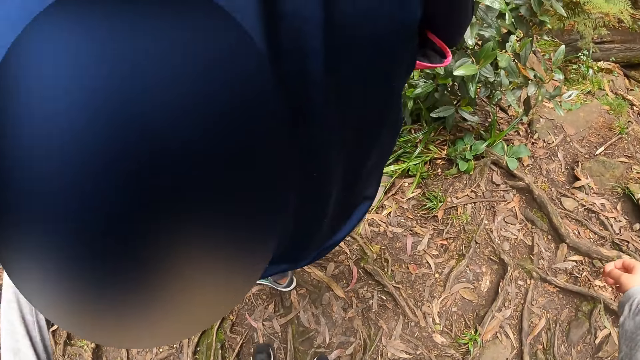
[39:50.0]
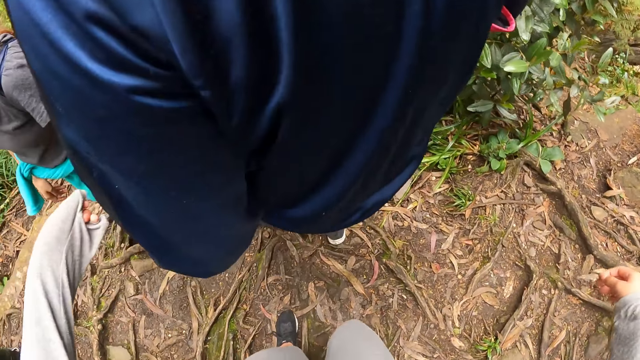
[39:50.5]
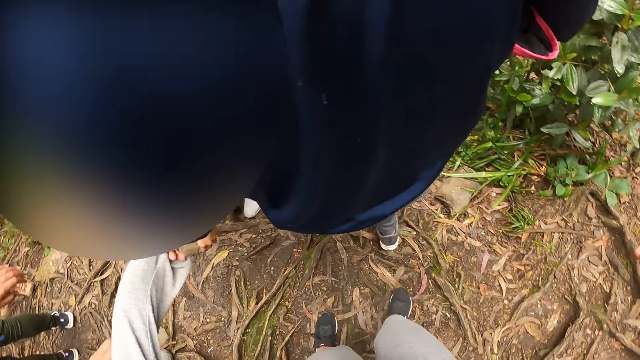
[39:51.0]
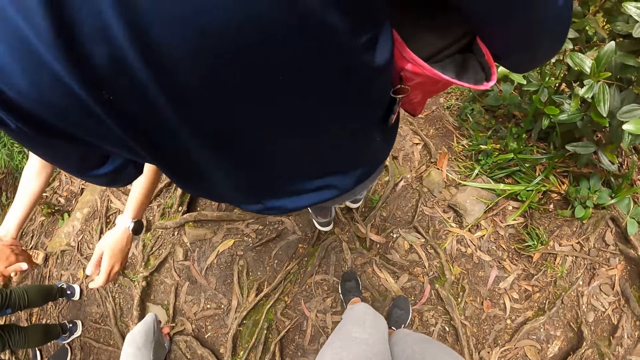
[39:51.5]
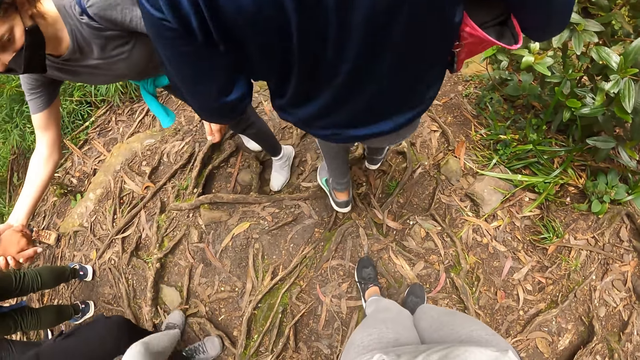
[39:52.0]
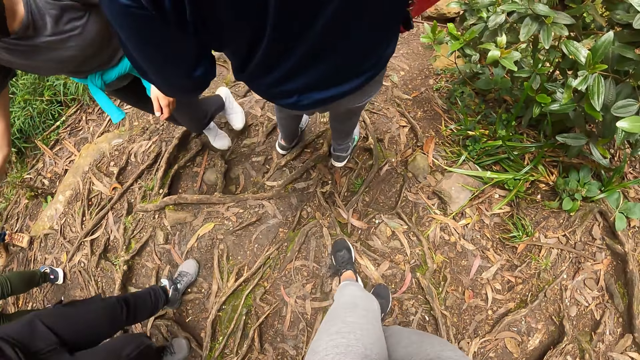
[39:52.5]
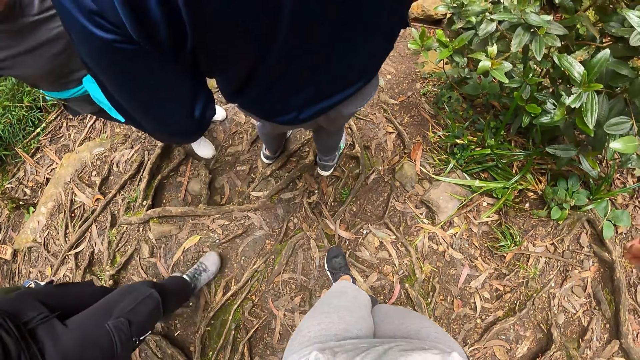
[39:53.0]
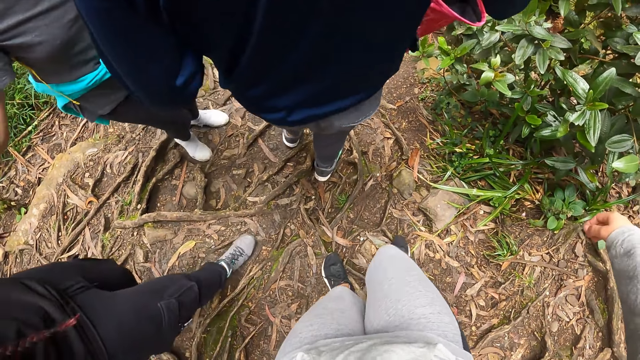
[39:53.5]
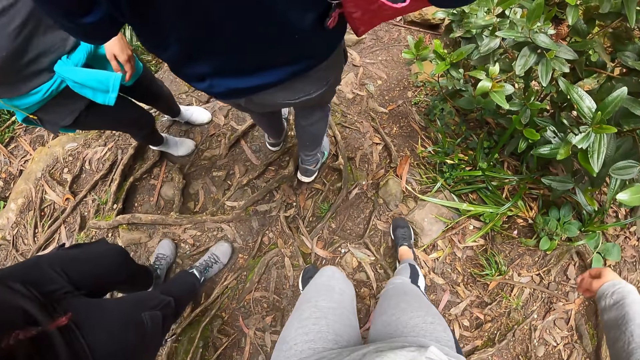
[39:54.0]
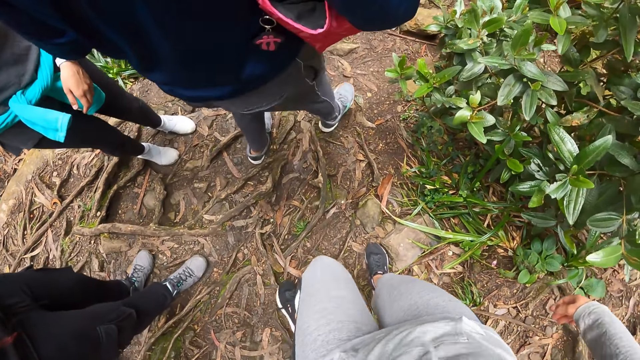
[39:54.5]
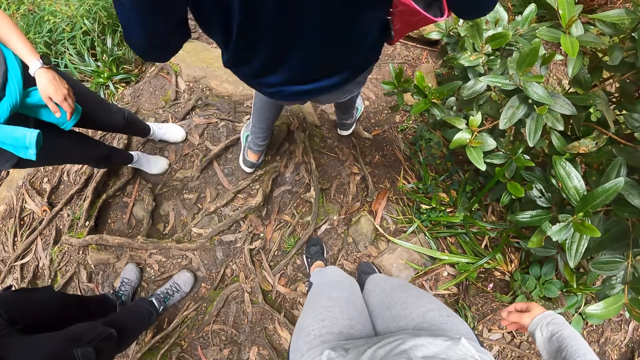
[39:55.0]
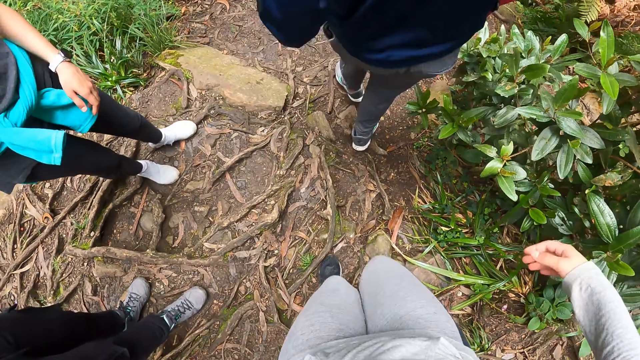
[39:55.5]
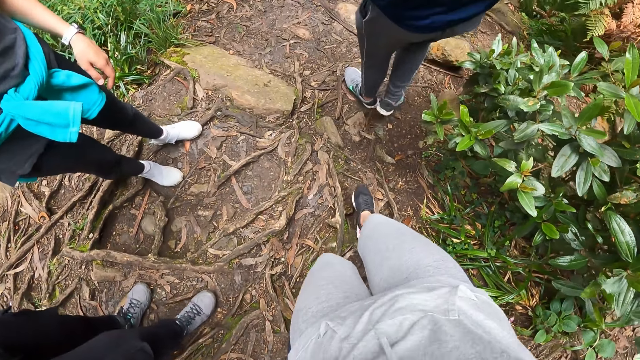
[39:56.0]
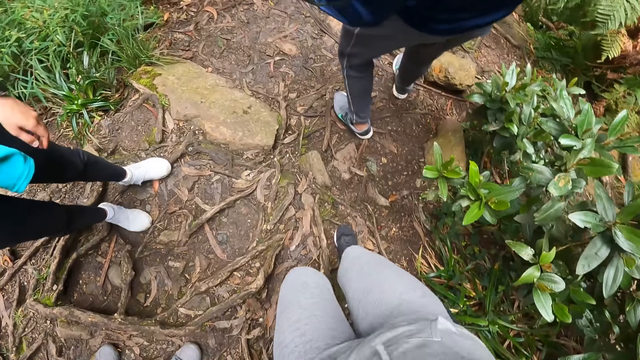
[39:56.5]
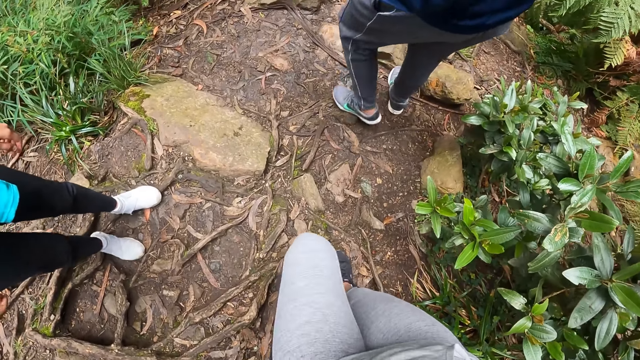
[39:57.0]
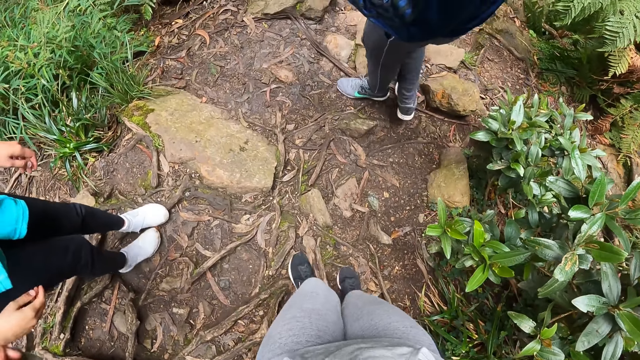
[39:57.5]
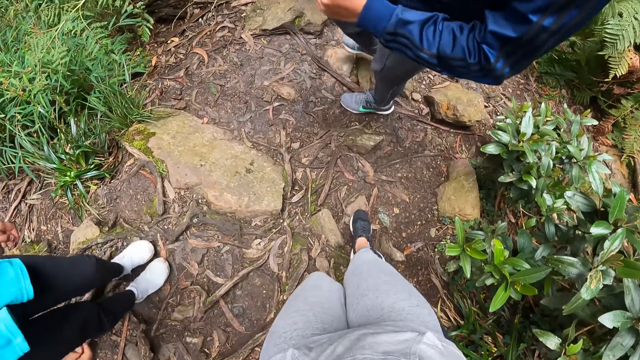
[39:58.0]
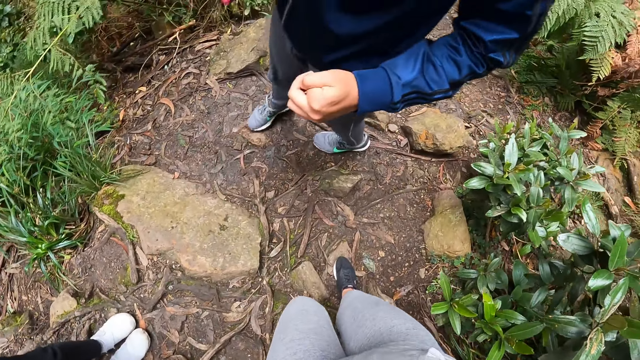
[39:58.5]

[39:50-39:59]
A person walks in the forest. A woman takes the left hand of another woman with her right hand.

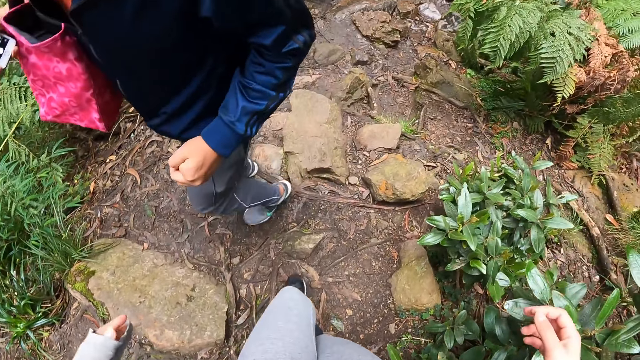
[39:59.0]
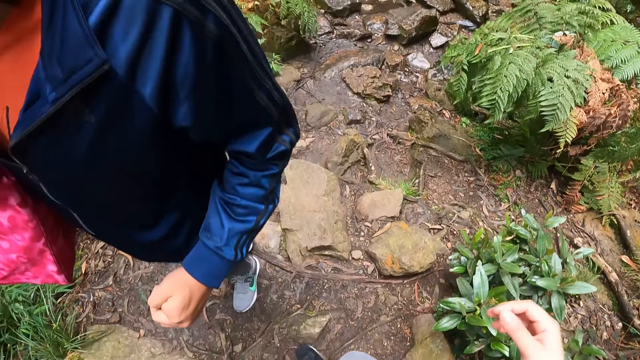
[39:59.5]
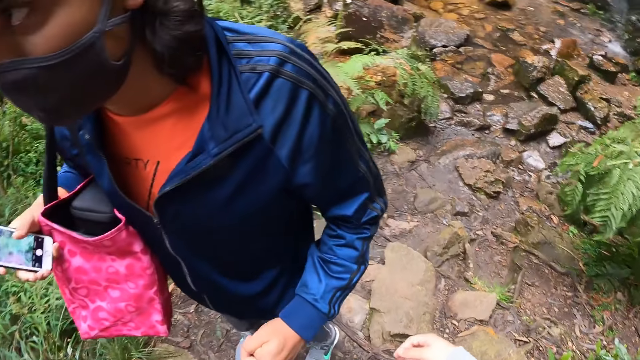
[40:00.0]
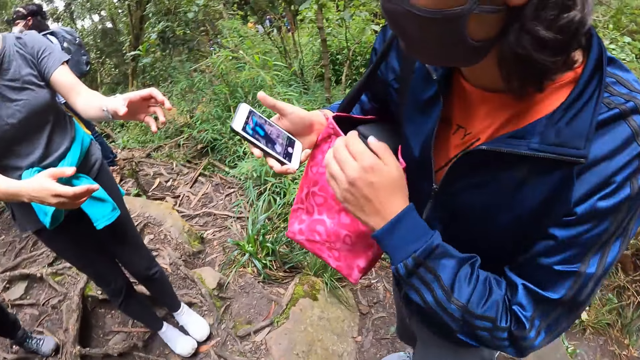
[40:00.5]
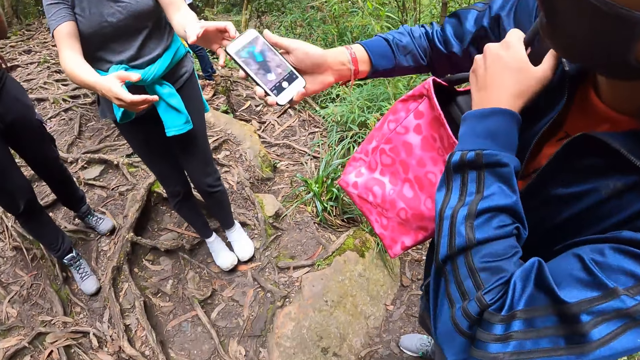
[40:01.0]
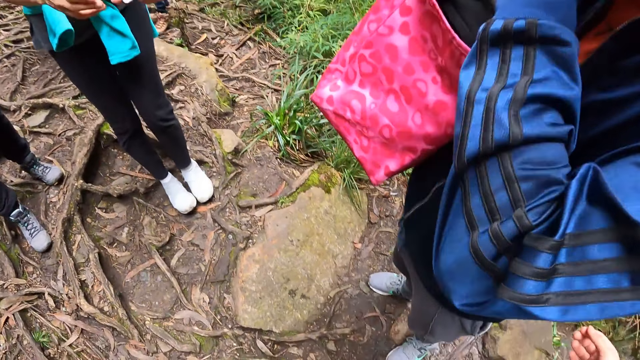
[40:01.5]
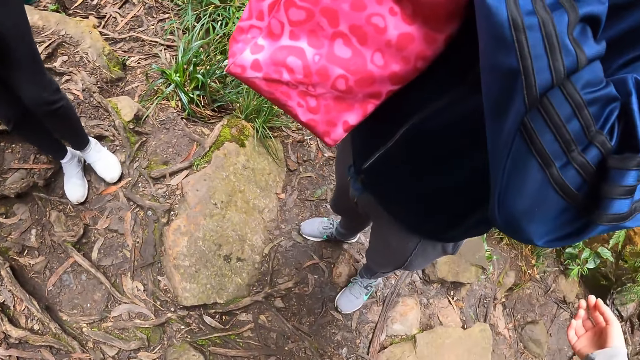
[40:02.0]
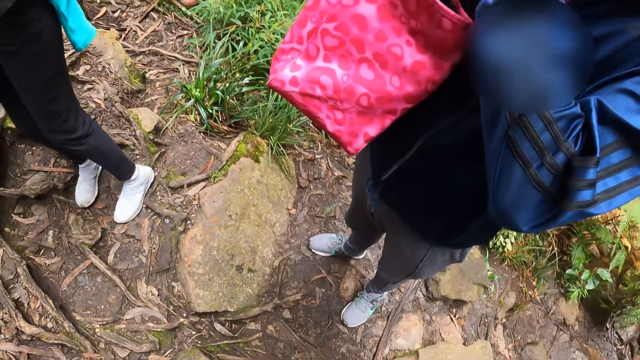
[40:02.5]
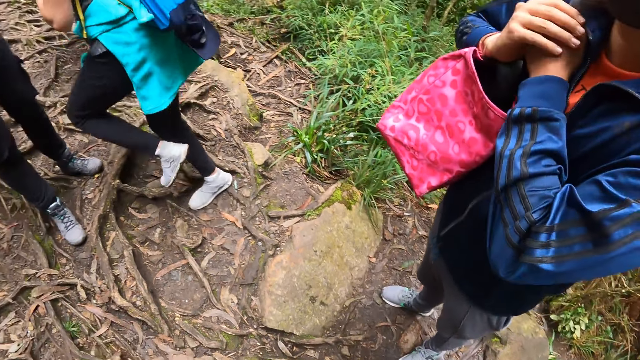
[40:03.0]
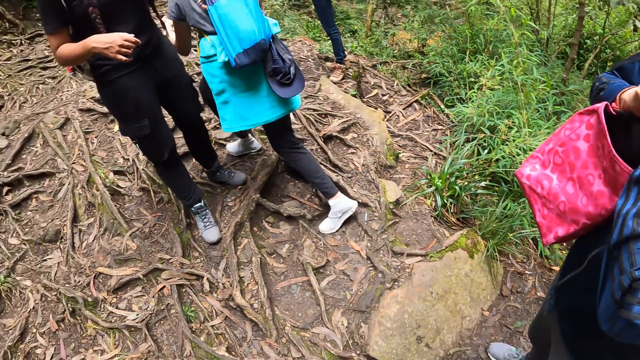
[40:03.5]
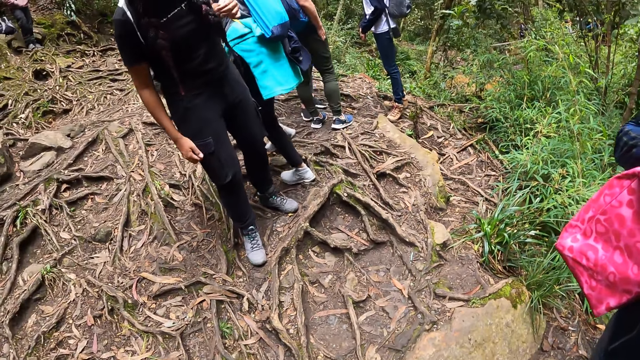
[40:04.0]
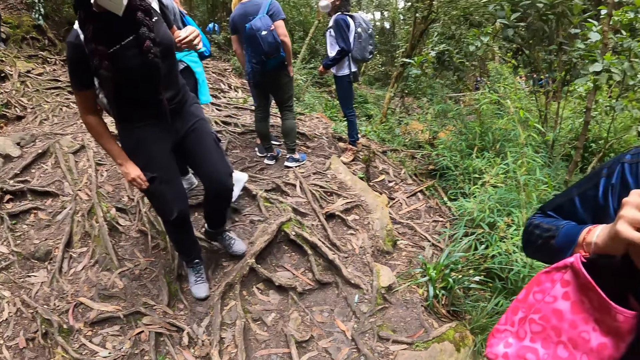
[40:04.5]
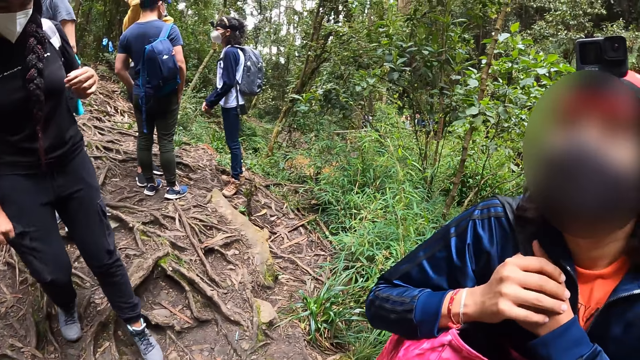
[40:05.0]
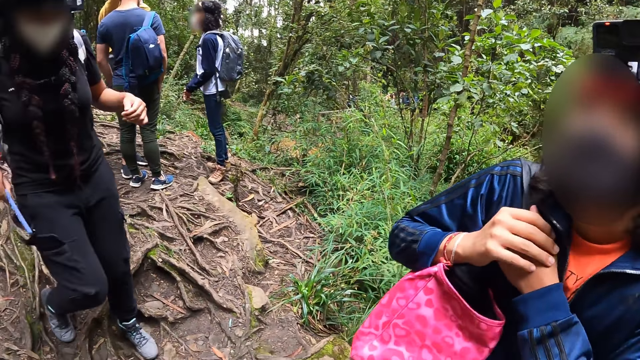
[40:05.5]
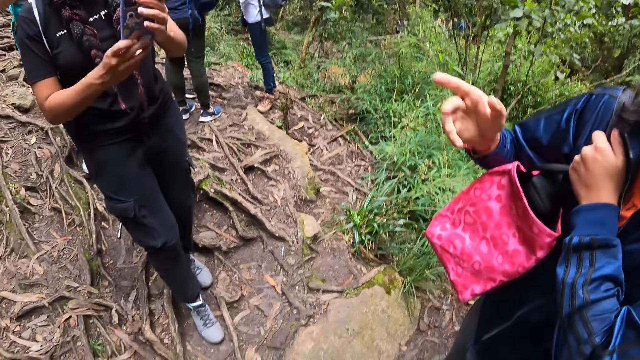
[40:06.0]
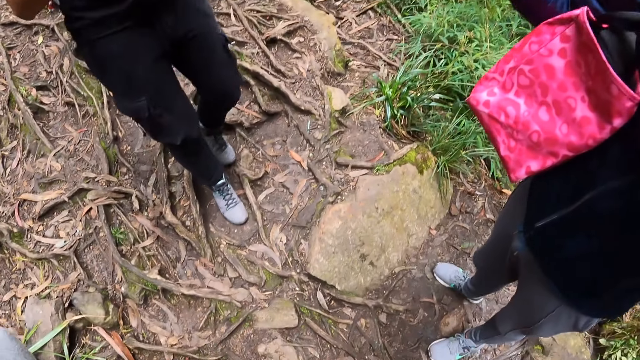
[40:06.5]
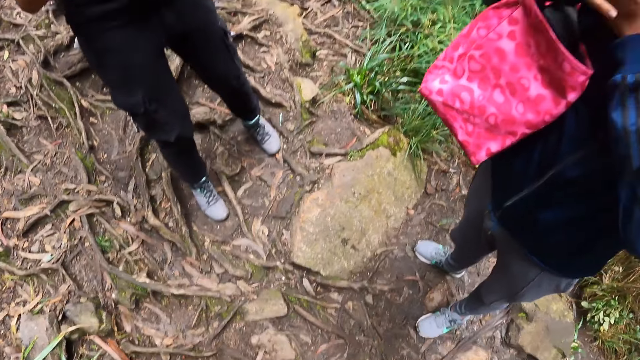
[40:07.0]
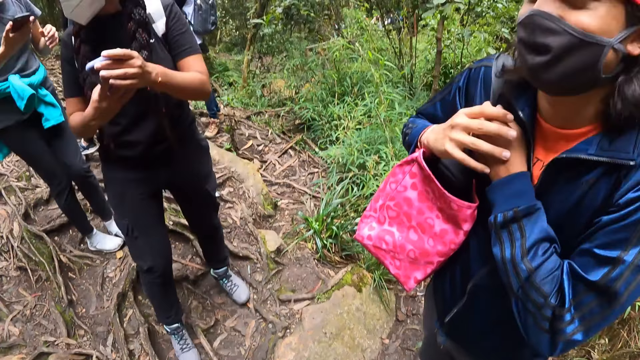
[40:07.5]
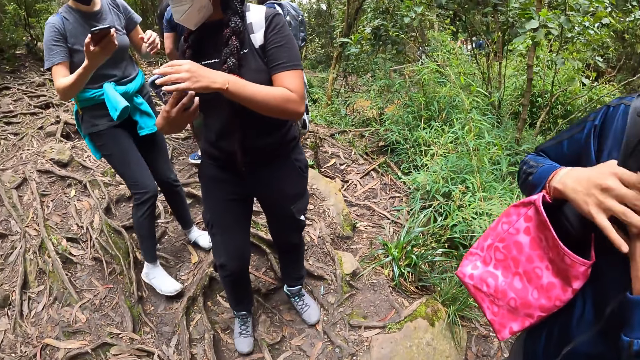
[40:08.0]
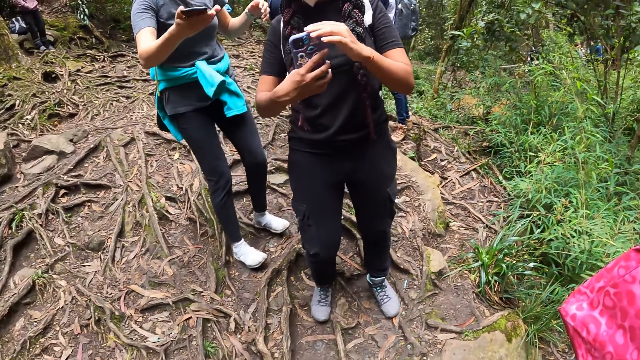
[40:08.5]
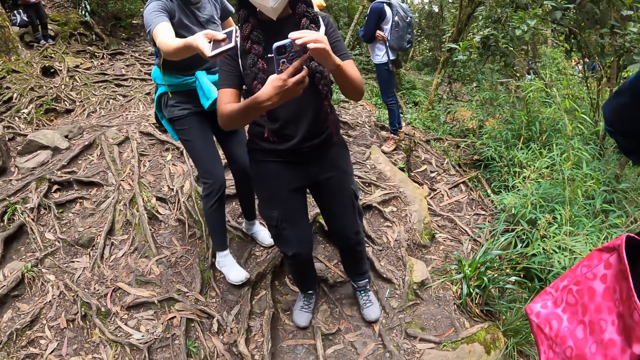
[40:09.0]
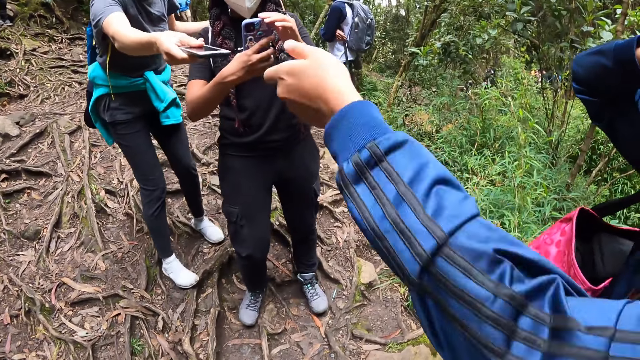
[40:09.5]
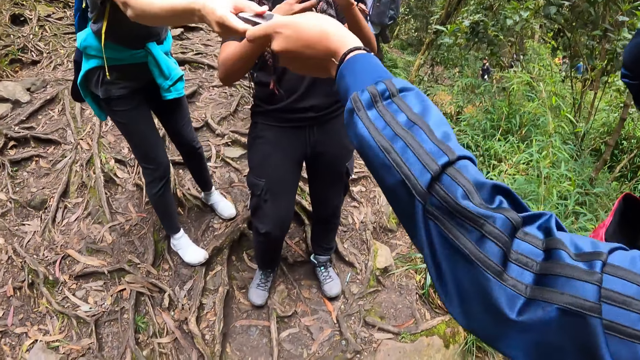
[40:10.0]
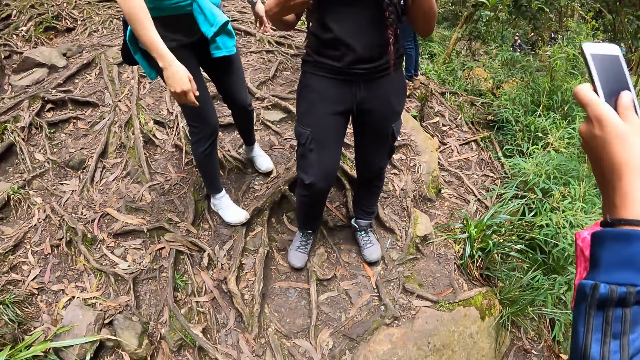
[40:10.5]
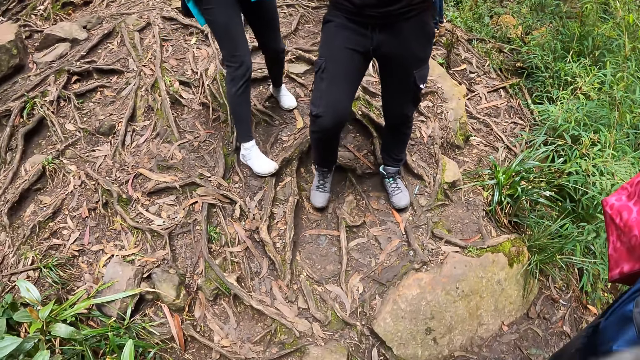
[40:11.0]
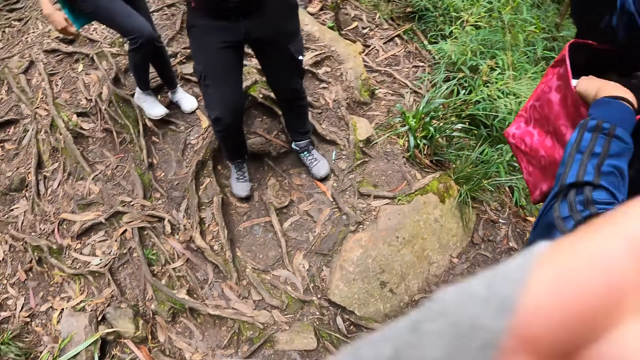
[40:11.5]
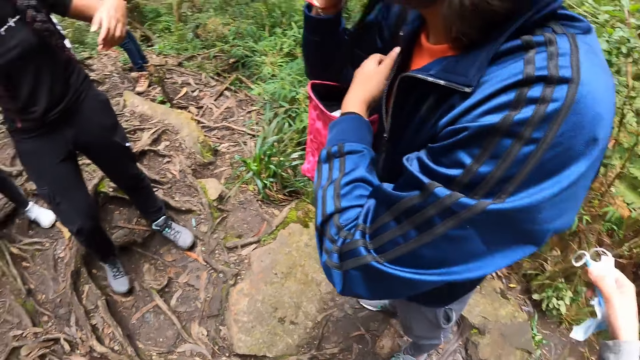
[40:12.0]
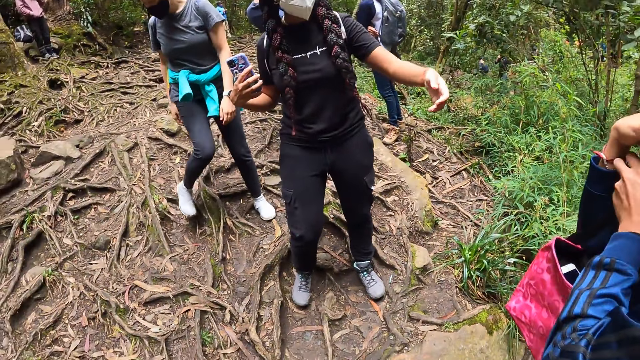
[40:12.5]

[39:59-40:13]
A woman holds the strap of the bag on her shoulder with her left hand. The woman hands the phone to another woman with her right hand. The camera wearer looks around. A third woman takes a phone out of her trouser pocket with her right hand. The first woman converses with the camera wearer. The third woman holds the phone in her right hand with both hands. The second woman hands a phone to the first woman with her right hand. The camera wearer looks around. The first woman puts the phone into the bag on her shoulder with her left hand.
